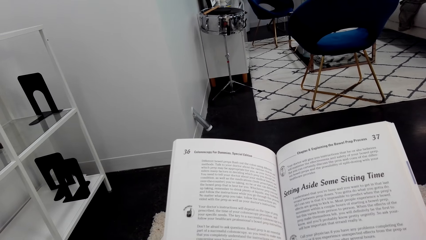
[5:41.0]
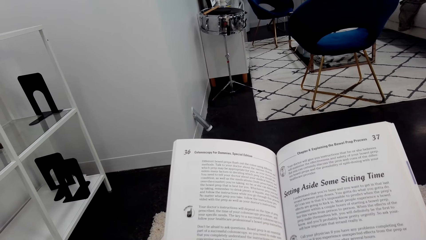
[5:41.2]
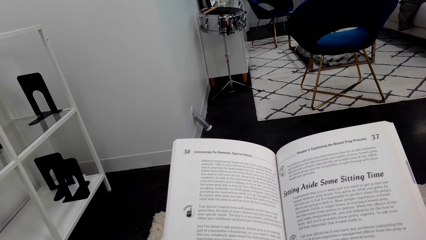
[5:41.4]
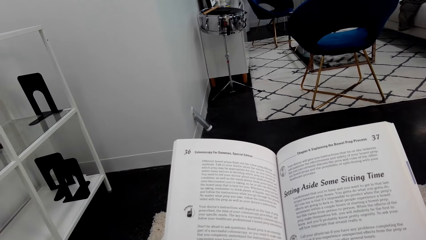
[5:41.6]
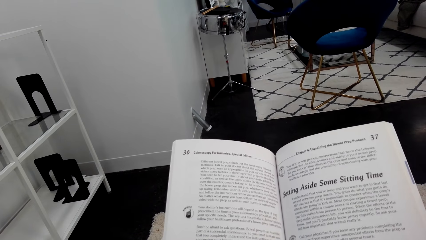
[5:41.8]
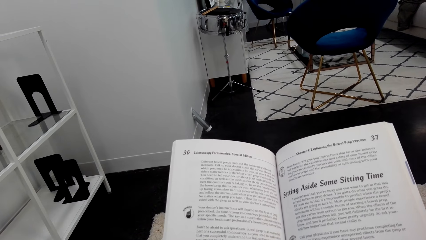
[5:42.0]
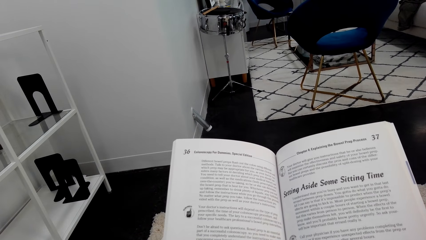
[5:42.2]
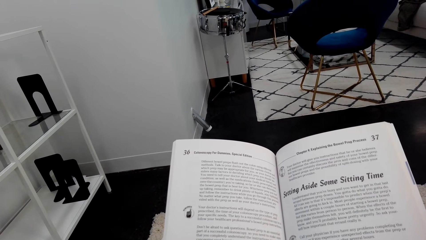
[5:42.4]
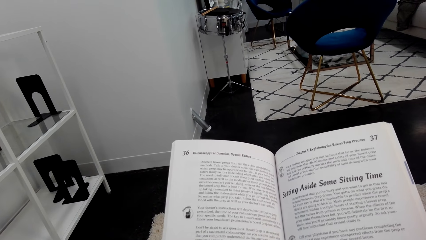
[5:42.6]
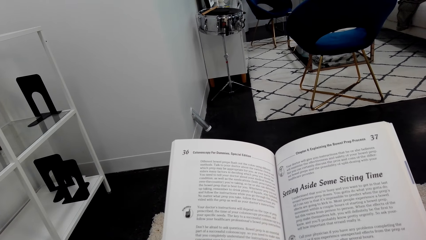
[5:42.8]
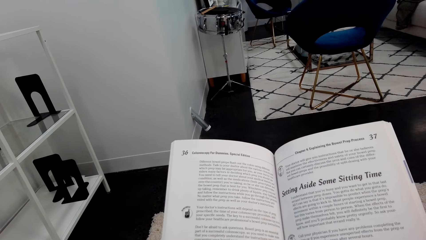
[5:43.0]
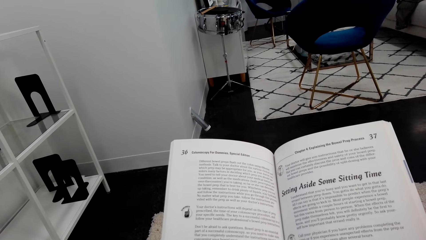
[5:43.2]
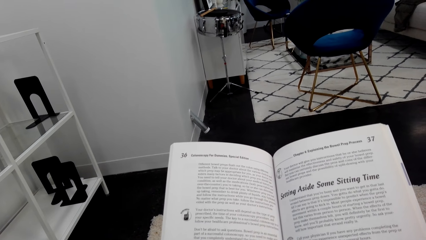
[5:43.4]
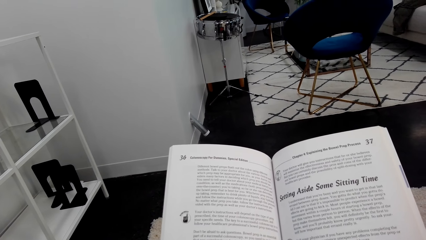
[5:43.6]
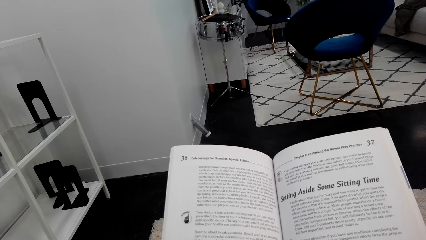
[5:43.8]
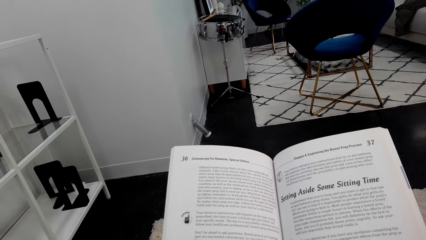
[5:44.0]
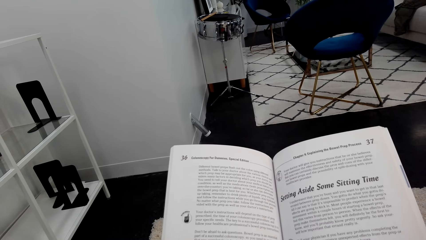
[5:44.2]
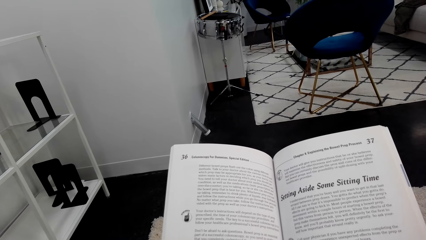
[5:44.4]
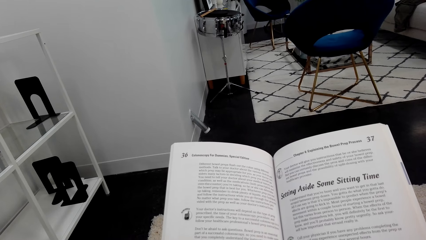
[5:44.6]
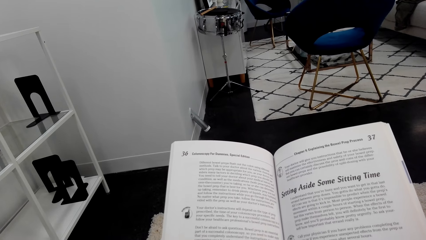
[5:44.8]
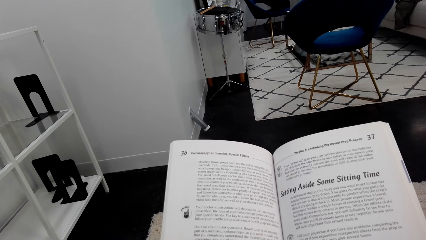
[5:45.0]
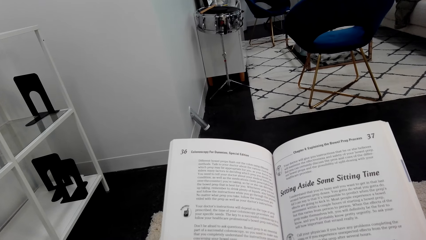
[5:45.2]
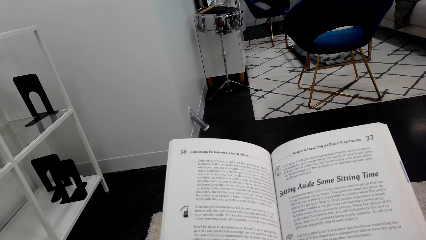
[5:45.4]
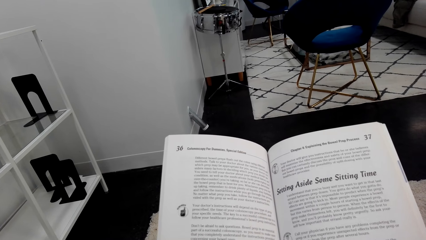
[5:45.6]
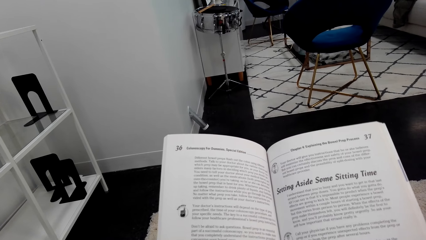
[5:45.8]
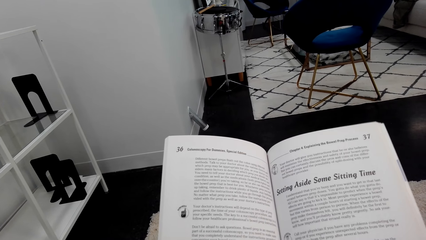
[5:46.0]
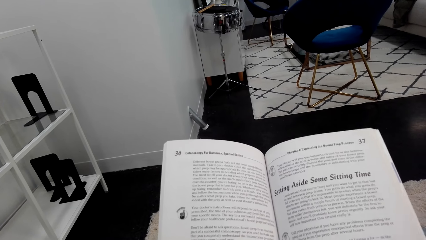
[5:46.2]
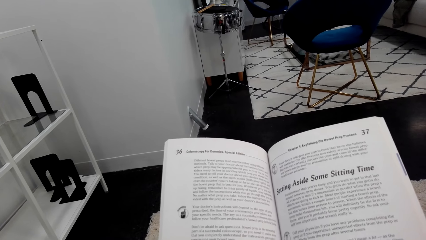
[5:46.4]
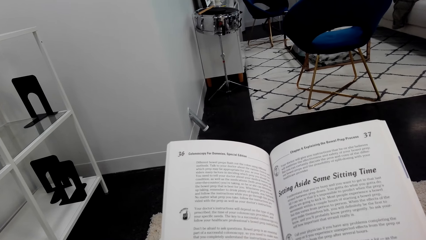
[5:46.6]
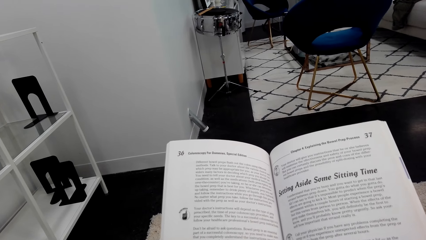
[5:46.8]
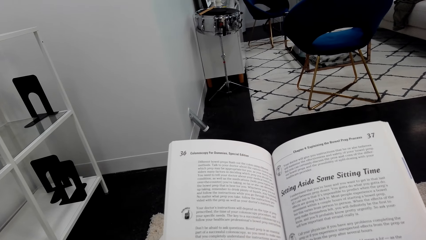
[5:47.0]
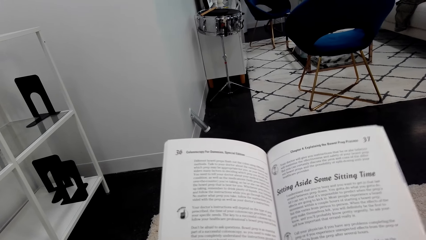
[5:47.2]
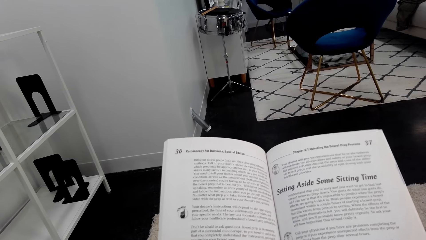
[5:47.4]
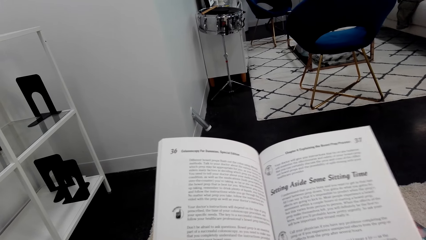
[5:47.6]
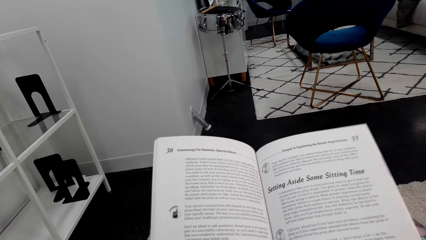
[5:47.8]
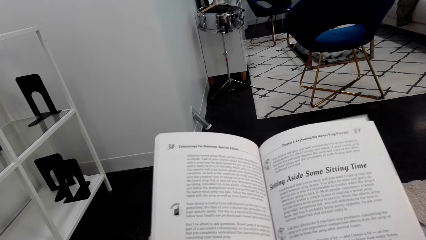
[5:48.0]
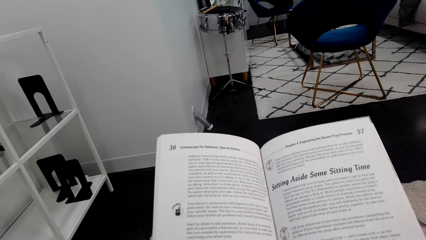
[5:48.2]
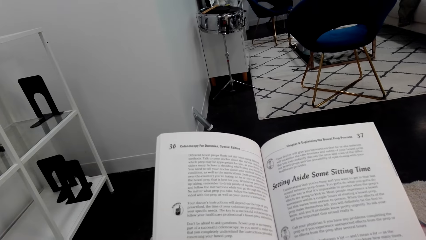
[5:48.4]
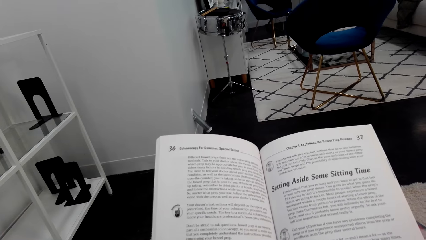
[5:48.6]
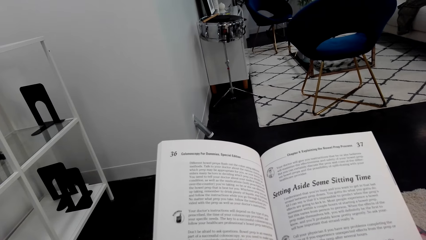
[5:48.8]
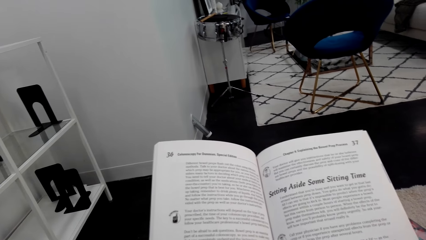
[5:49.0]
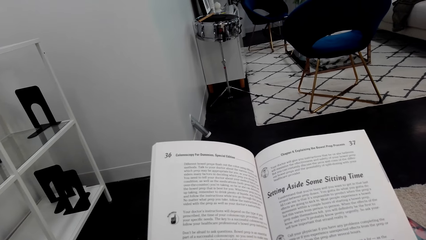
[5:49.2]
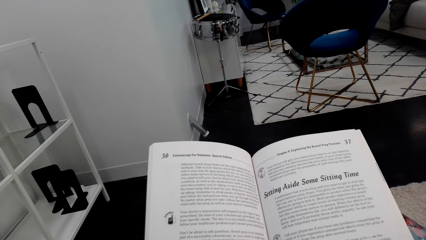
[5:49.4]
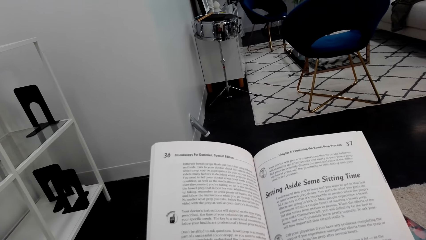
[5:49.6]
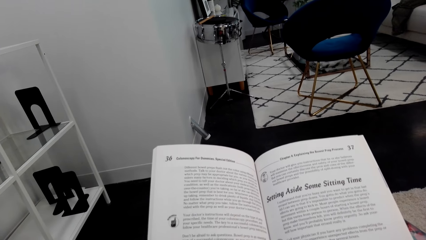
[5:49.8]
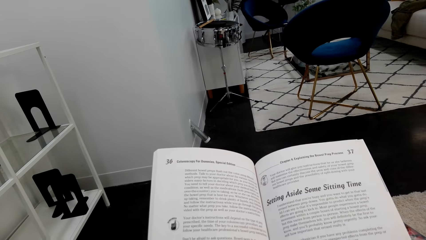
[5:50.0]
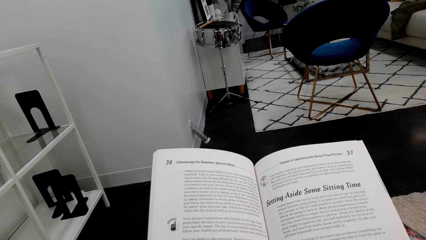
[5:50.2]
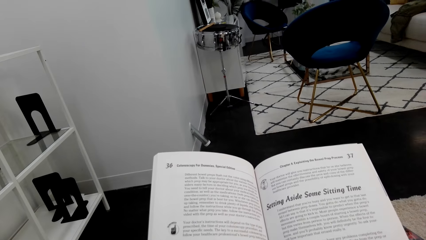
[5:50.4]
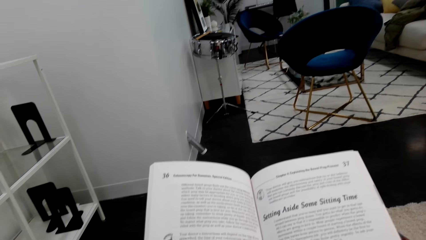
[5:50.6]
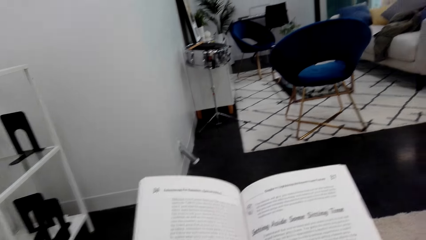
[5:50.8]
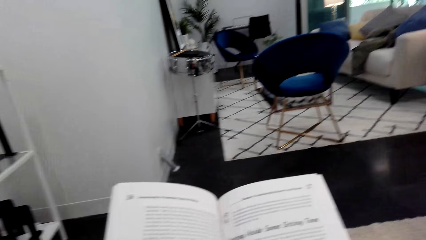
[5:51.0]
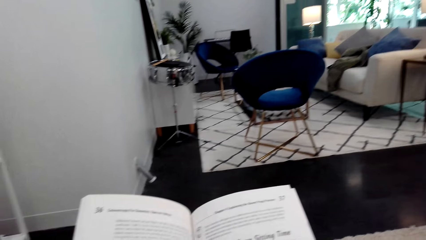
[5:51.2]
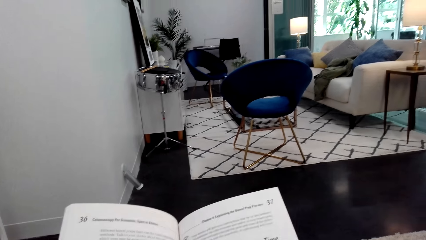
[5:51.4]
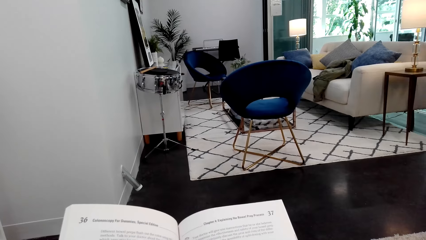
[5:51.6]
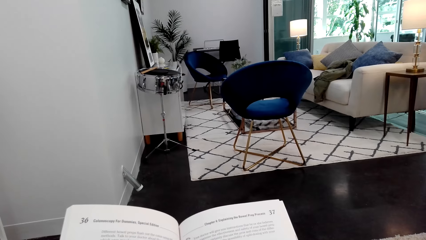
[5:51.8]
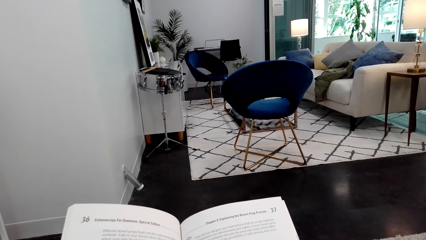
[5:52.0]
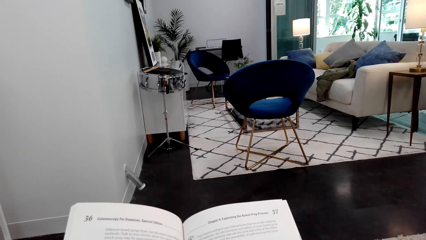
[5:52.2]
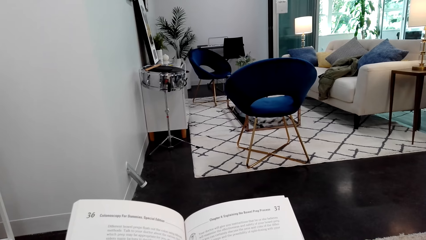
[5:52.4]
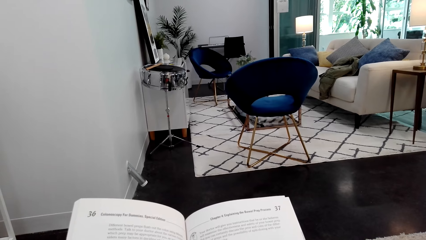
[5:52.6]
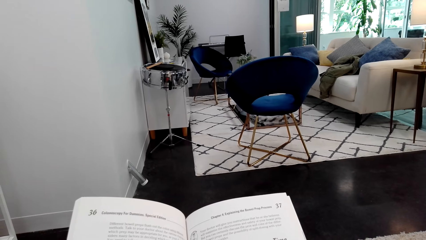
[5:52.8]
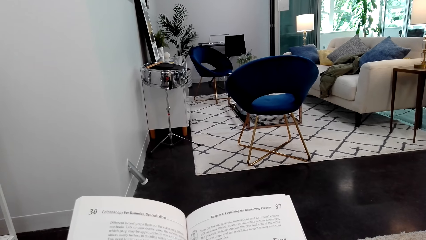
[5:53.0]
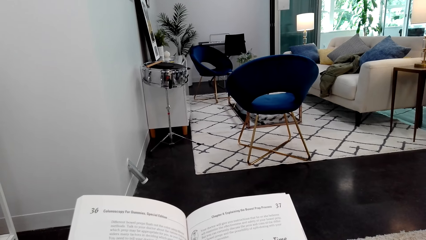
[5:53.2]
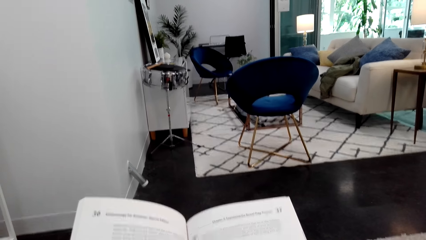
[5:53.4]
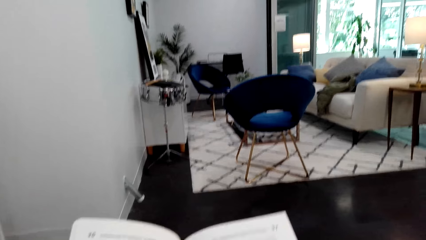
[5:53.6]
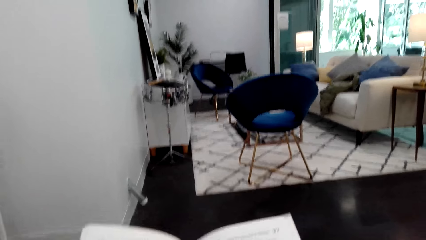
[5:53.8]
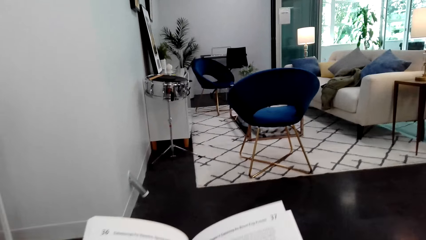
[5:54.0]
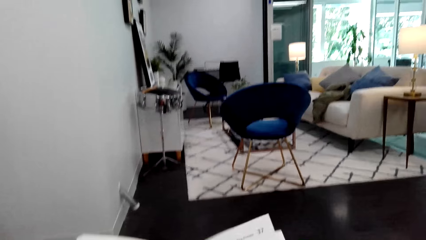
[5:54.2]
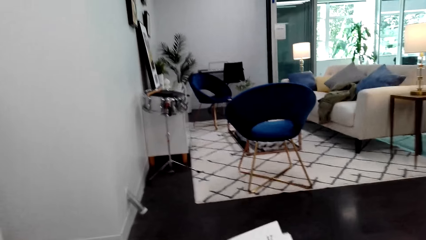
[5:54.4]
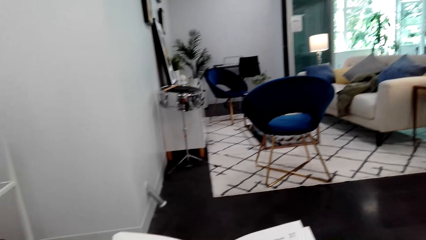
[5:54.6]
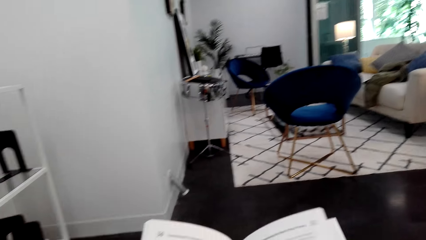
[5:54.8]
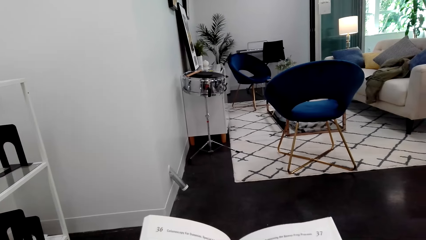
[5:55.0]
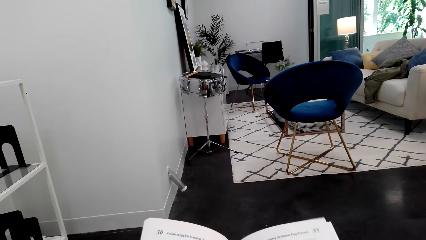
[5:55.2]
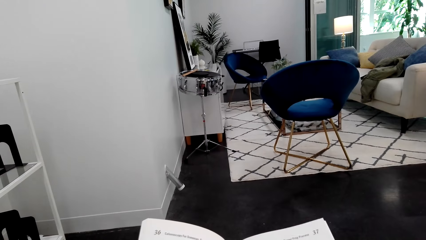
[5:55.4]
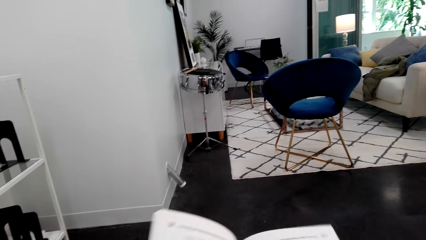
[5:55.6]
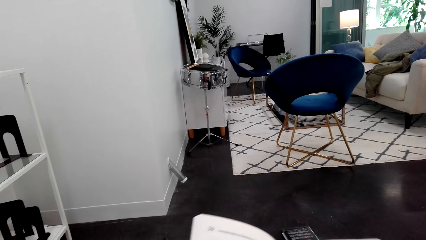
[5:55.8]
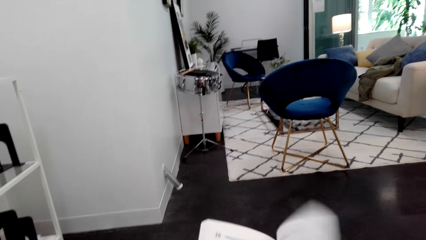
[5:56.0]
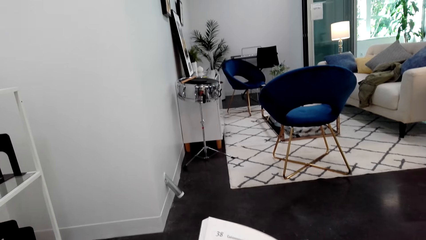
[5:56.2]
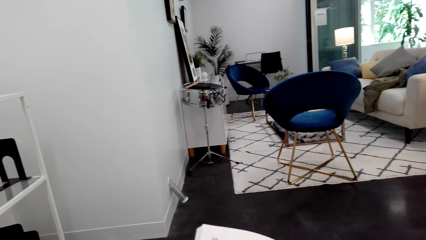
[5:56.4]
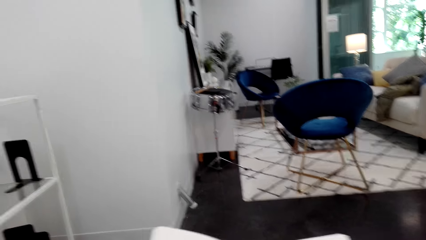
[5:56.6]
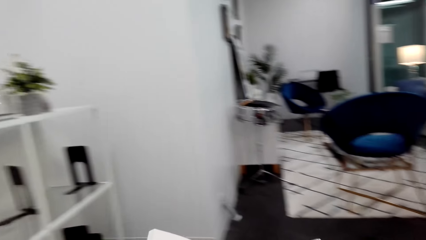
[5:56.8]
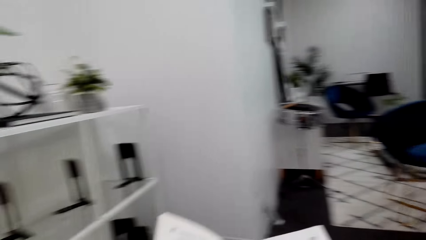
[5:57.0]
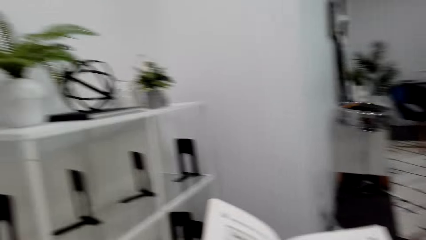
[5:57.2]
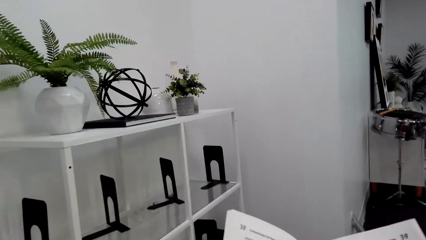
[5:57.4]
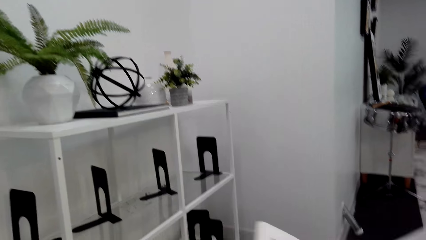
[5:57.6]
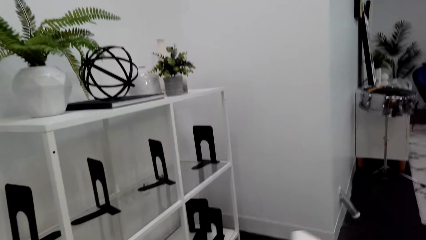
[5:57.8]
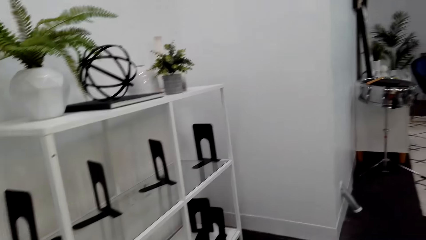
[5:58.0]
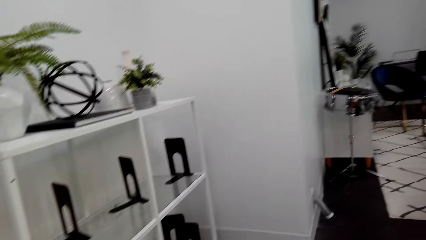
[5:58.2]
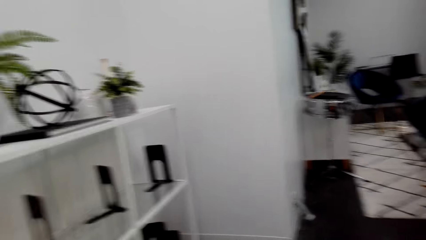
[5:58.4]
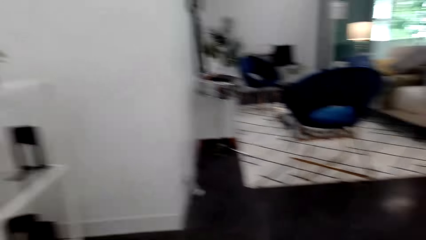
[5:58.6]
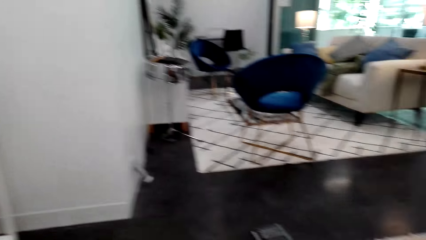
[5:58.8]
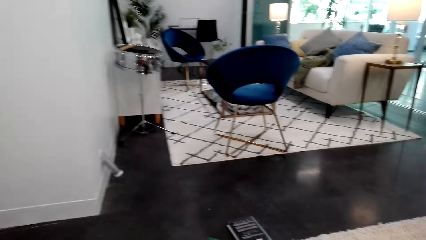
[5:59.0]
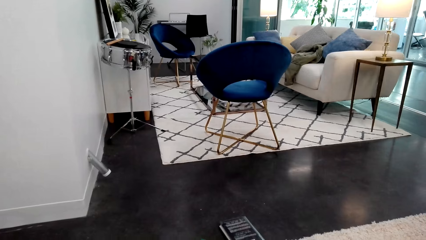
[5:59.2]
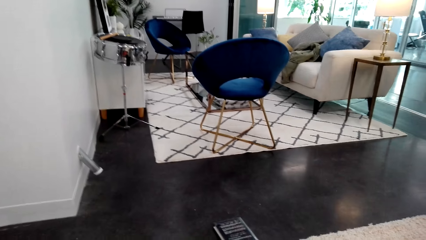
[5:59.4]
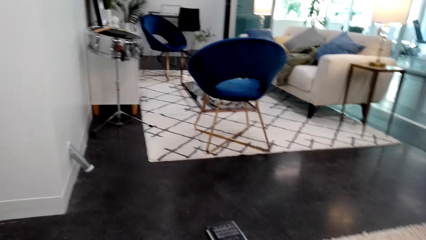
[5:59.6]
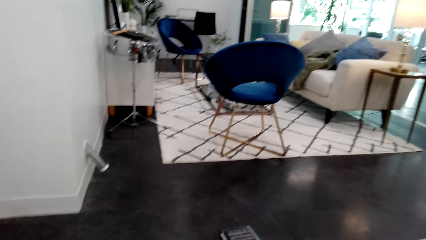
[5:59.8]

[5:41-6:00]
The camera wearer turns to the side. They hold a book. They turn to the side. They turn the page. They hold the book. They turn to the side.
